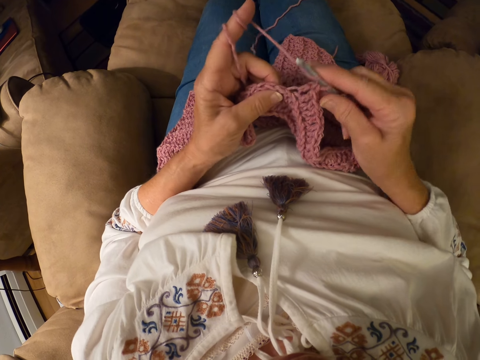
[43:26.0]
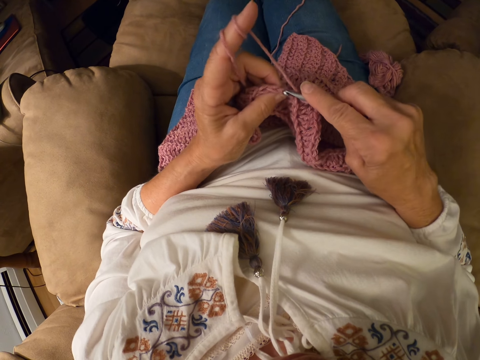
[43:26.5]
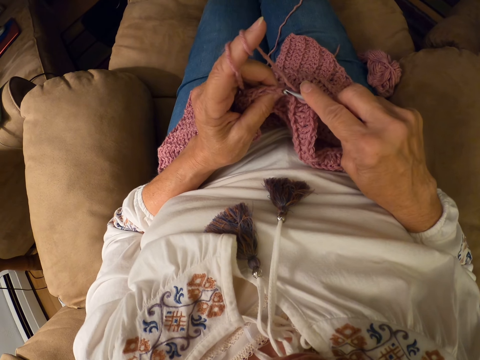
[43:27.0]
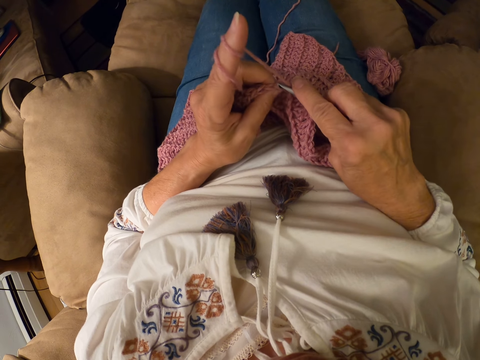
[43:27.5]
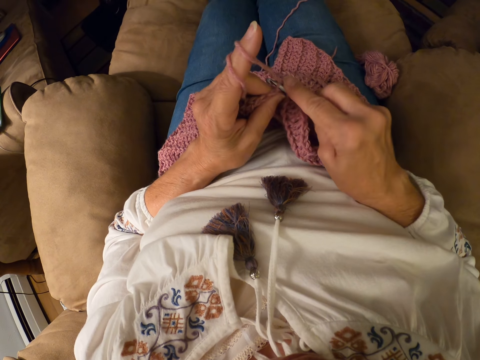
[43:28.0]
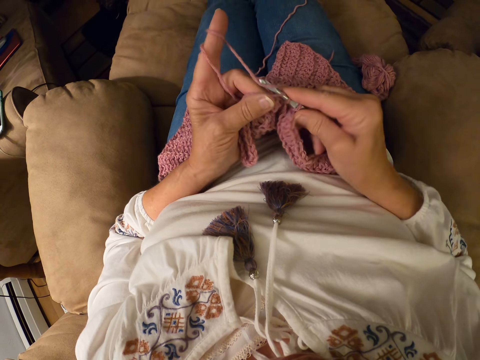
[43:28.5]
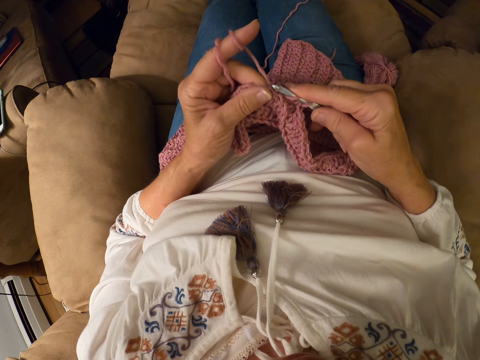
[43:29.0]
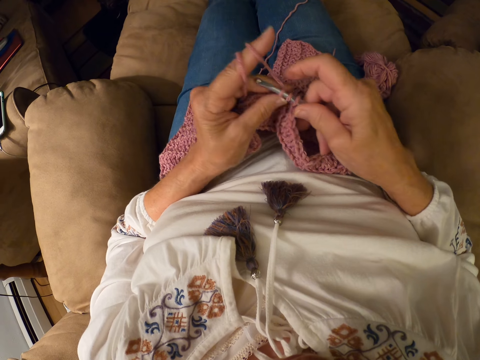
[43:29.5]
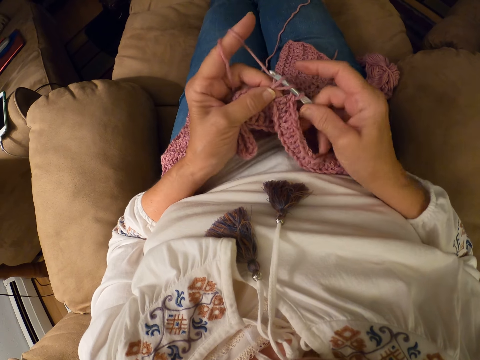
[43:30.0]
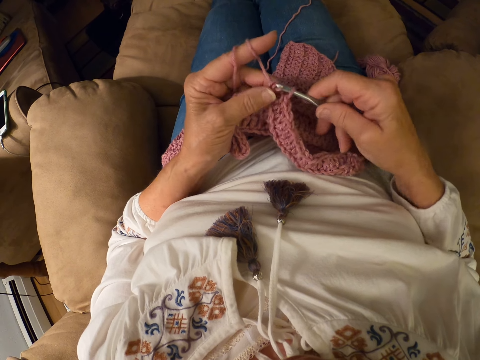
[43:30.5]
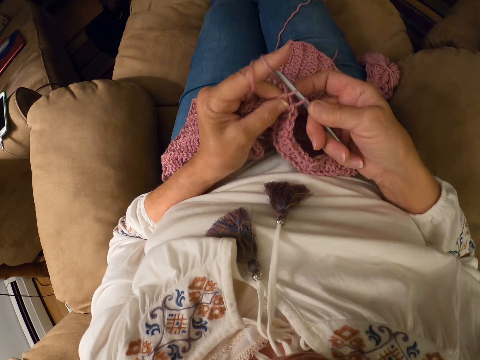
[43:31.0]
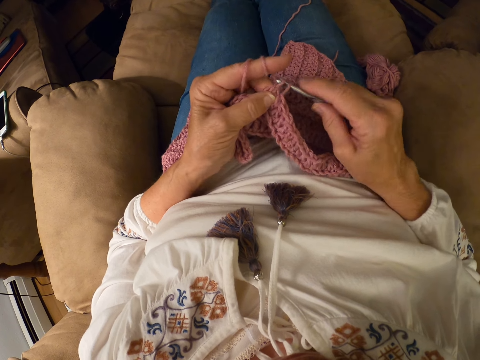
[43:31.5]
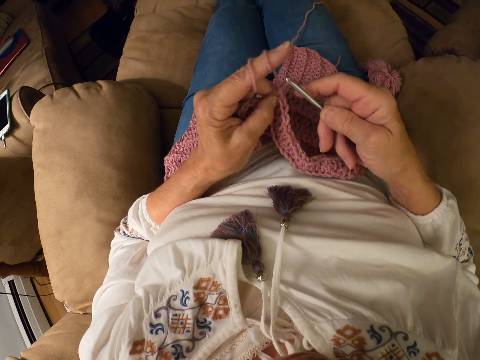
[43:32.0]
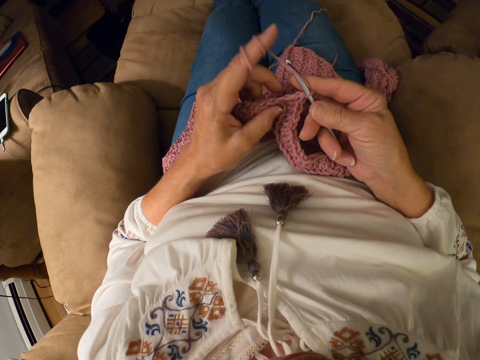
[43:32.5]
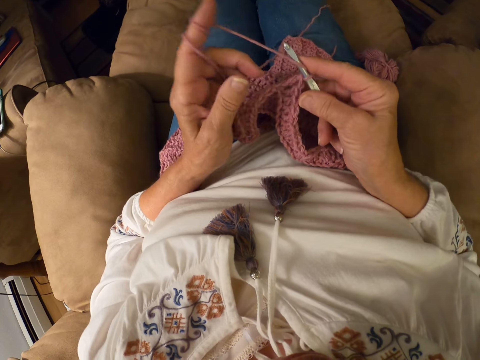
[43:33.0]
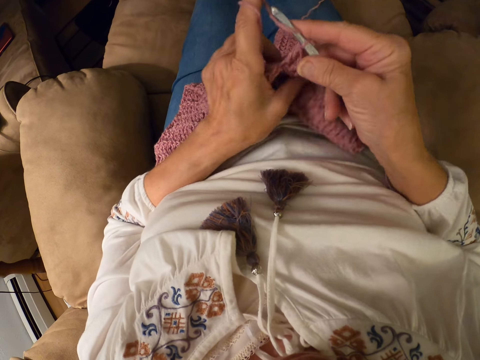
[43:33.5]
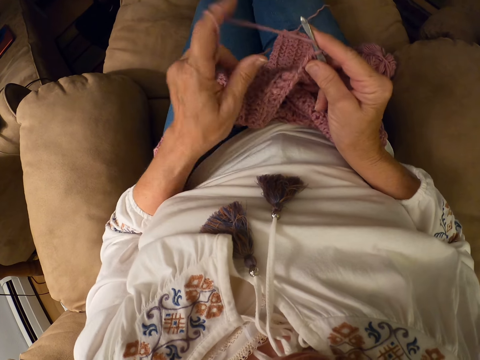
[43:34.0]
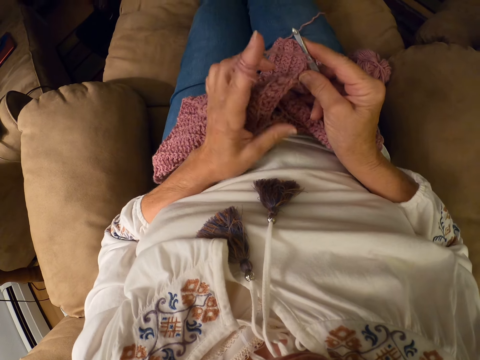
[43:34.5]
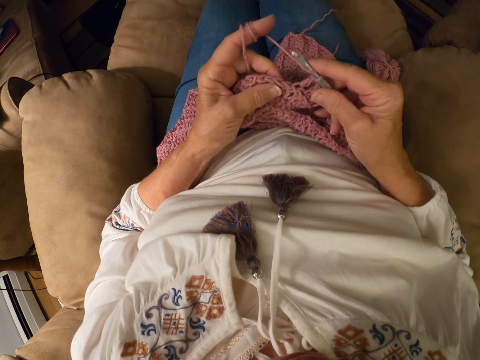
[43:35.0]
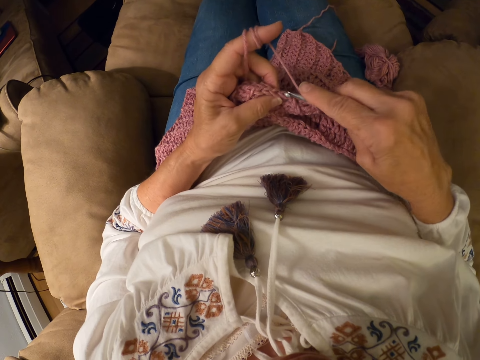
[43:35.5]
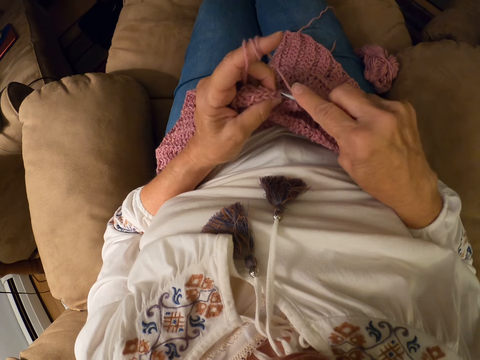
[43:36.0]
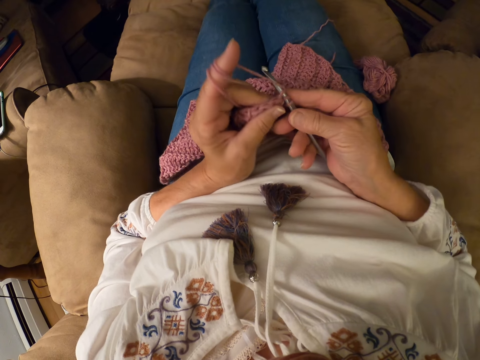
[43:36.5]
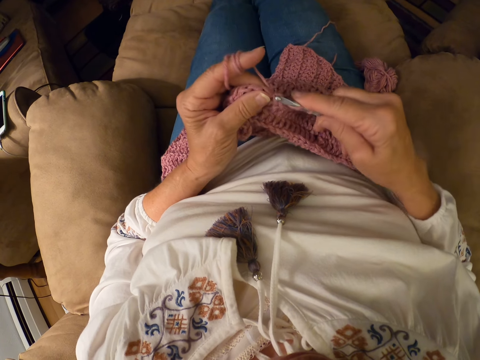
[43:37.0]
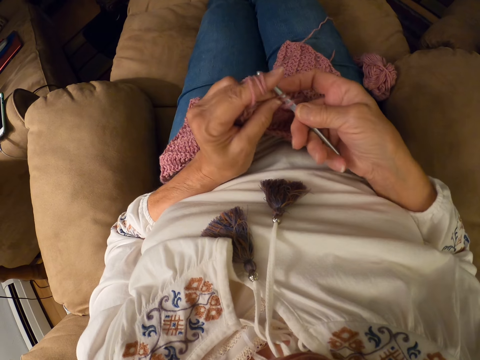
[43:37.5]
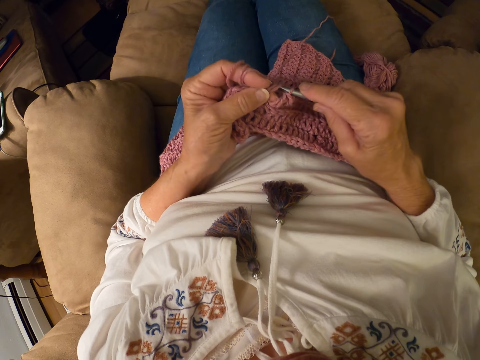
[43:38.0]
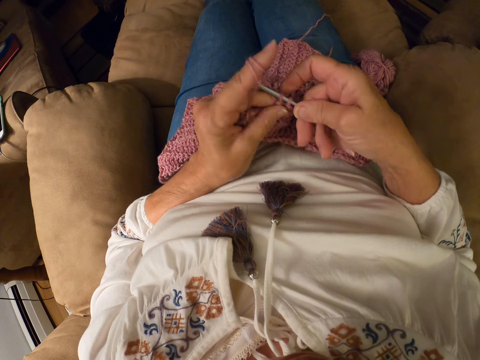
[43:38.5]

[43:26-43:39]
The camera wearer rolls the yarn with her left index finger. She adjusts the thread. She crochets the yarn with the crochet hook.

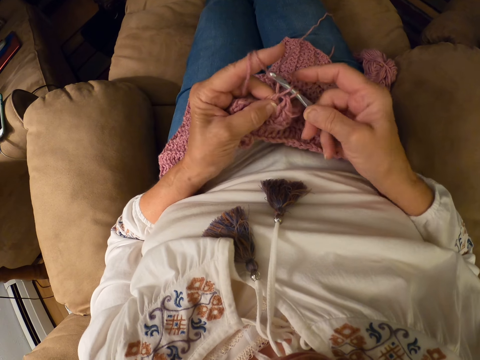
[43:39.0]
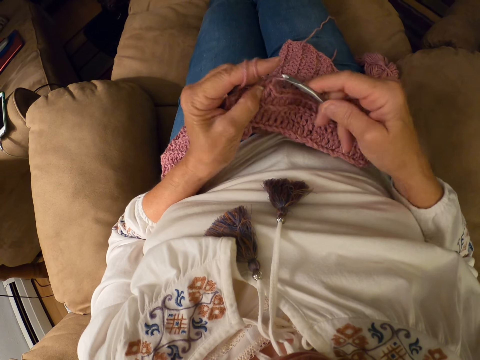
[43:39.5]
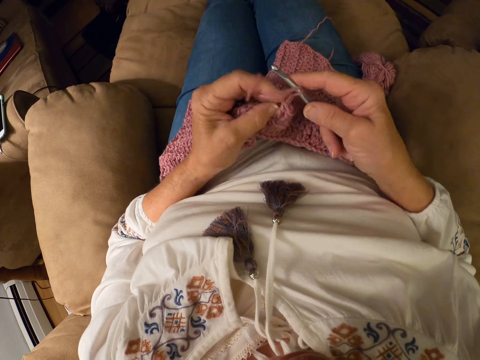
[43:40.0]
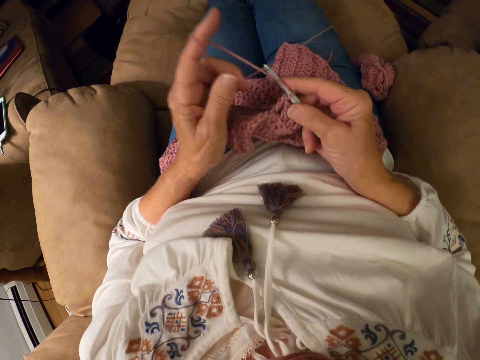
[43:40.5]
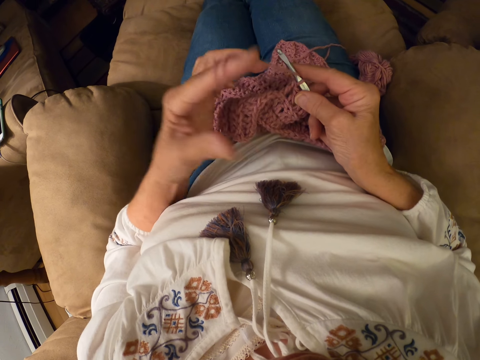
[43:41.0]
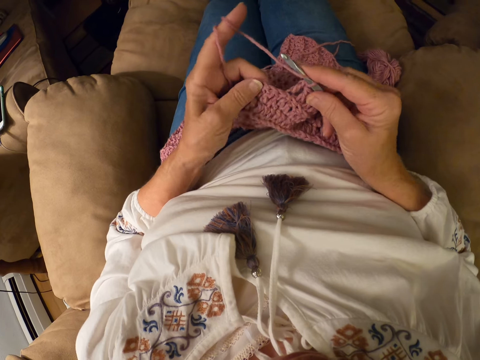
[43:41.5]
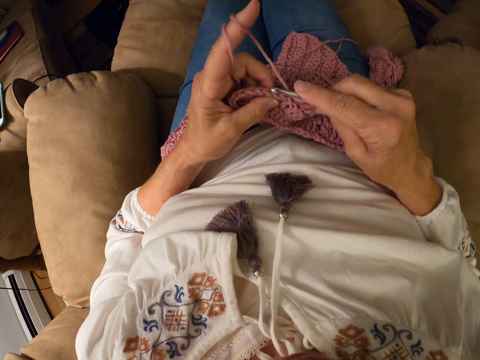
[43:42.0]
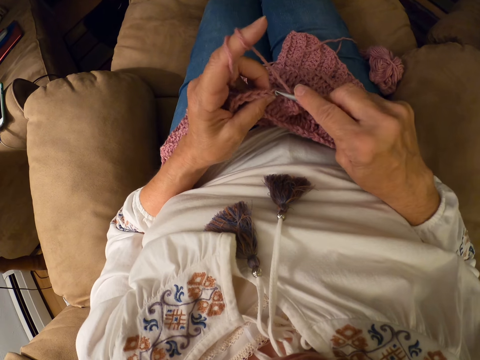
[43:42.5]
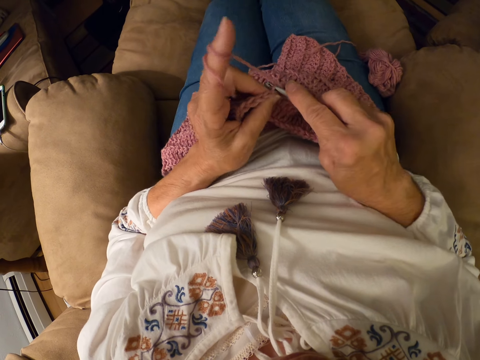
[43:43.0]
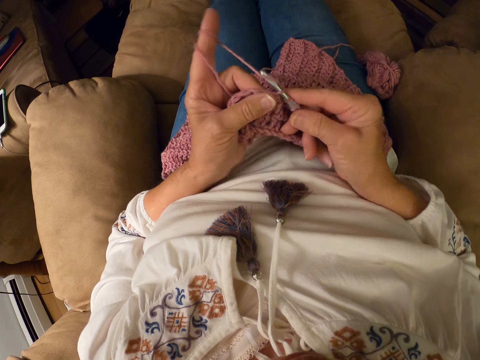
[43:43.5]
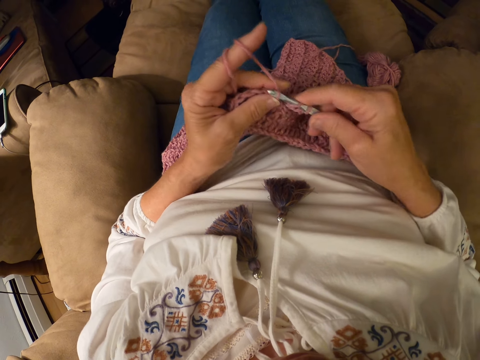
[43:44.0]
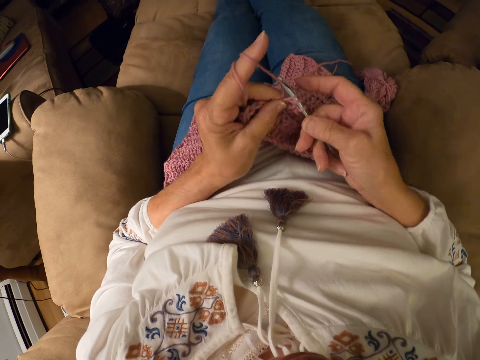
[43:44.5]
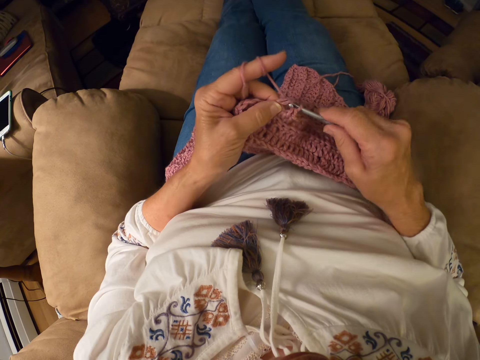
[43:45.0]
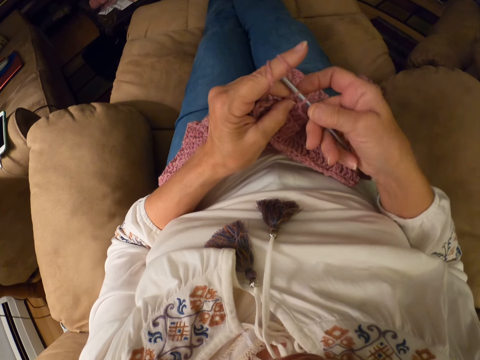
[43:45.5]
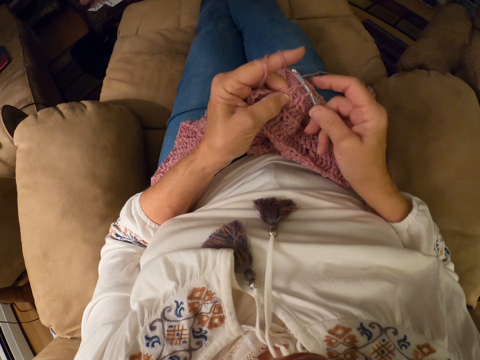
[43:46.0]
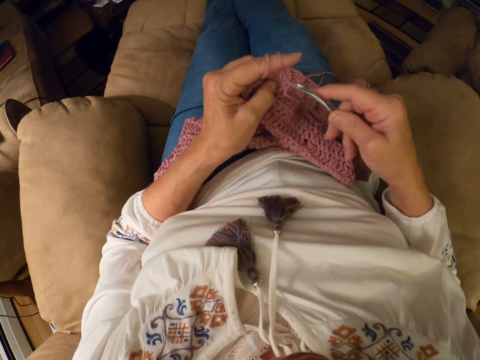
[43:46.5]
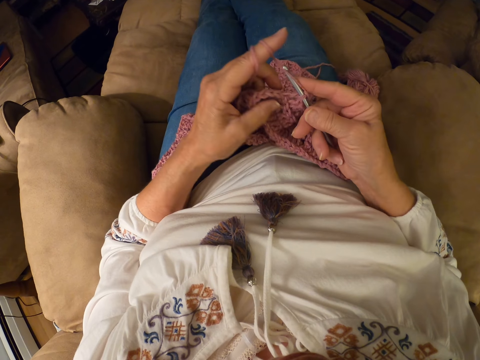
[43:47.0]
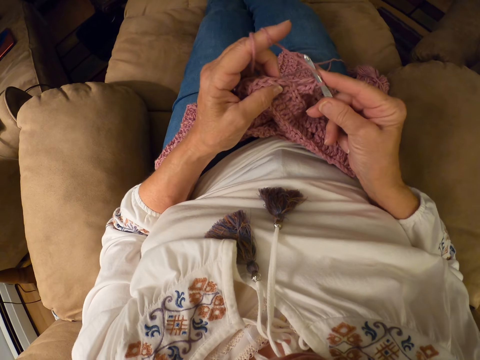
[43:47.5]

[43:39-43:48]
The camera wearer rolls the yarn with her left index finger. She adjusts the thread. She crochets the yarn with the crochet hook.

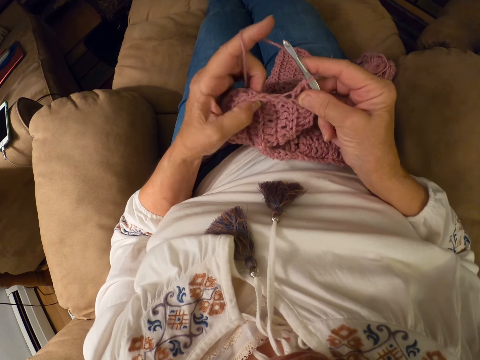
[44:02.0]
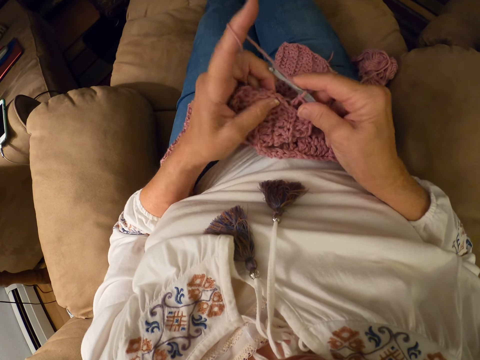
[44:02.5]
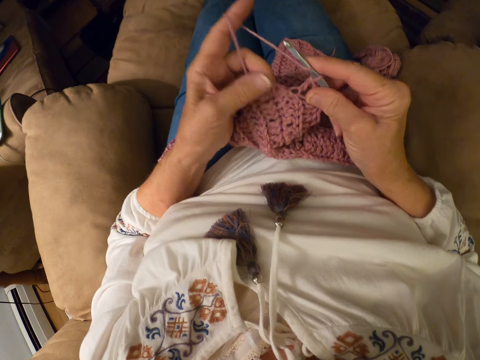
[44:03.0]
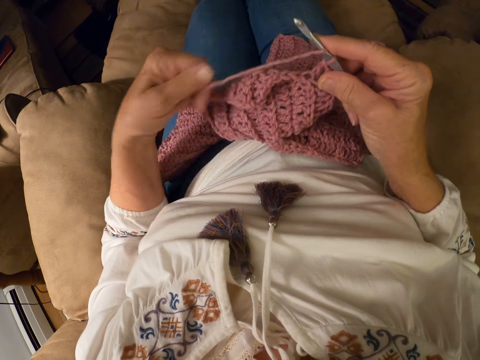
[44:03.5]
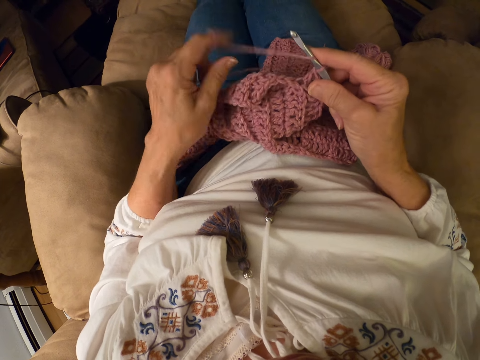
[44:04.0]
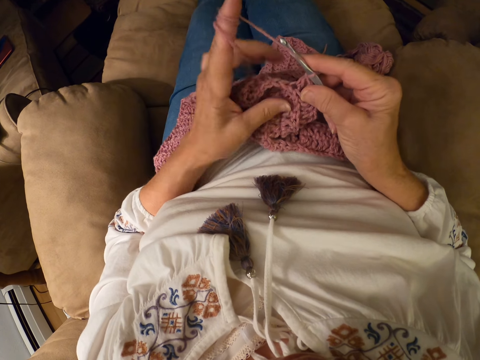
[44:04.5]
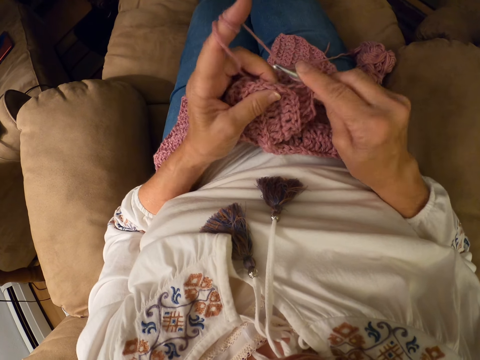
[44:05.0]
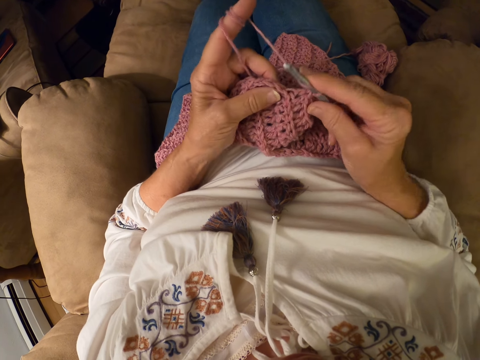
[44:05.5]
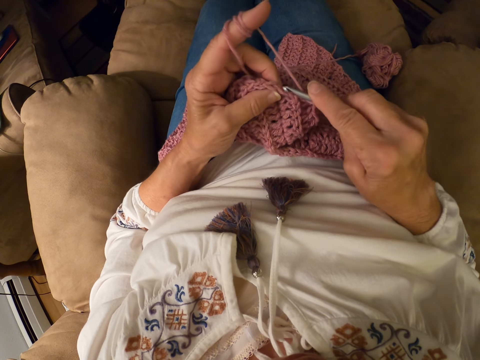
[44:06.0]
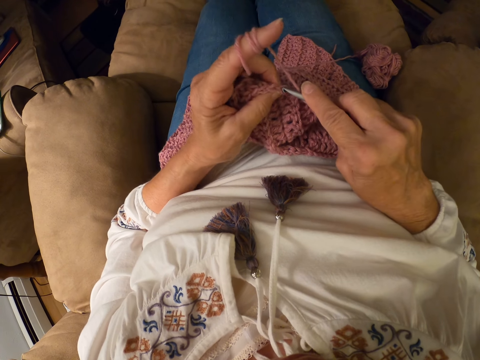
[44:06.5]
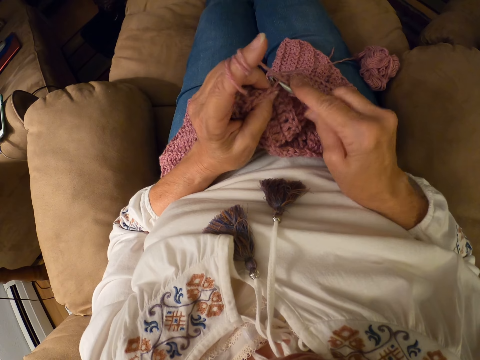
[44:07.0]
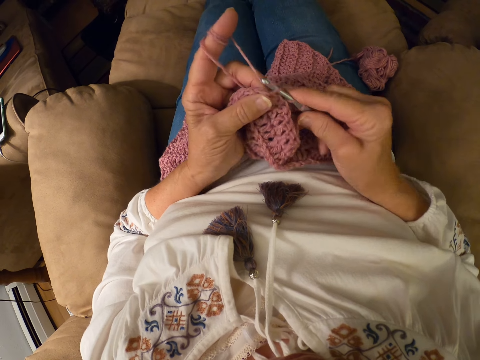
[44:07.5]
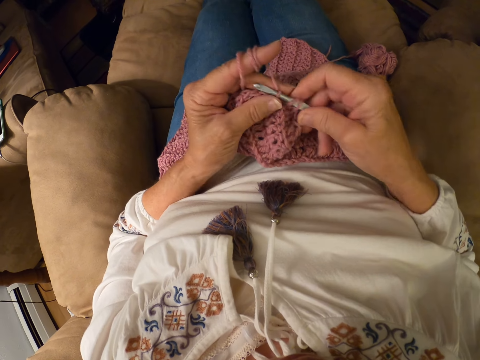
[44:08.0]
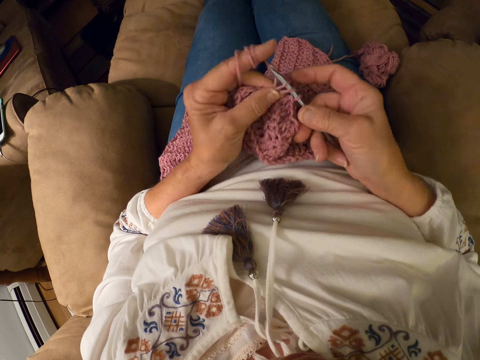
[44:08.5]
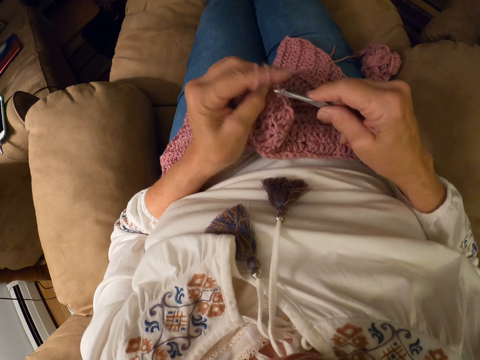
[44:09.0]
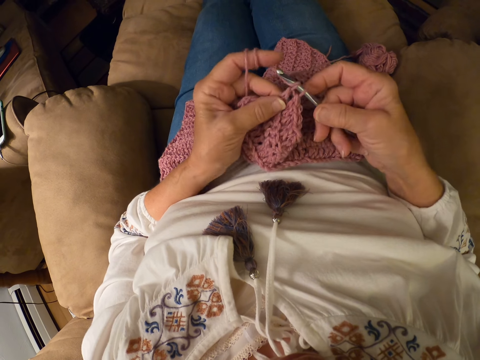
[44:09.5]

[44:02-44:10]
The camera wearer adjusts the thread. She rolls the yarn with her left index finger. She crochets the yarn with the crochet hook.
